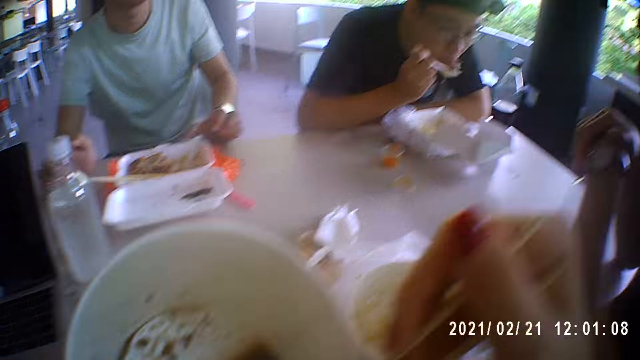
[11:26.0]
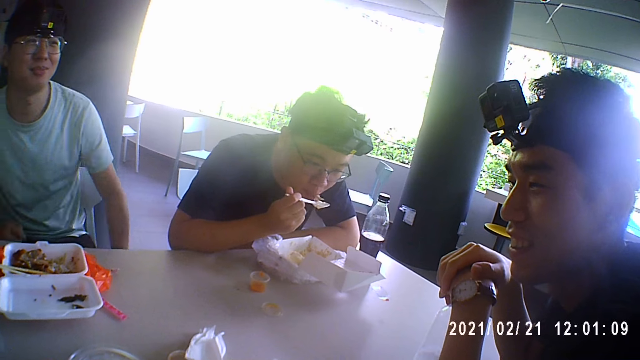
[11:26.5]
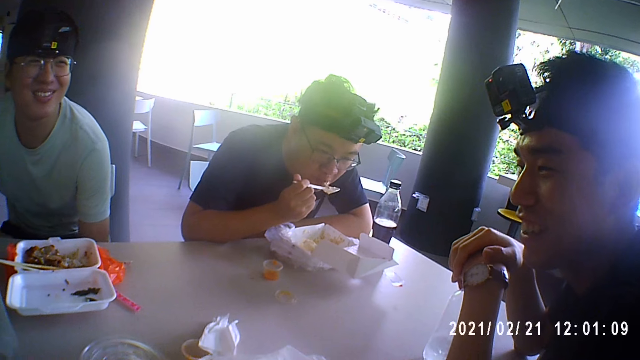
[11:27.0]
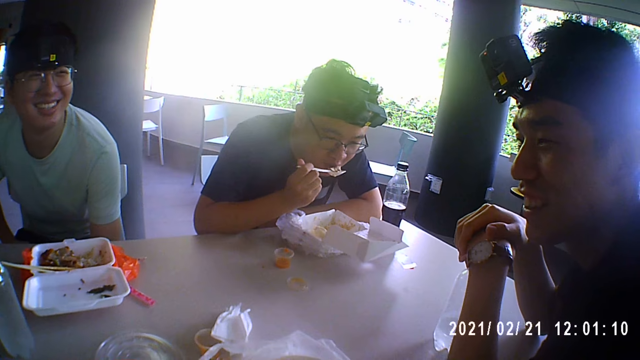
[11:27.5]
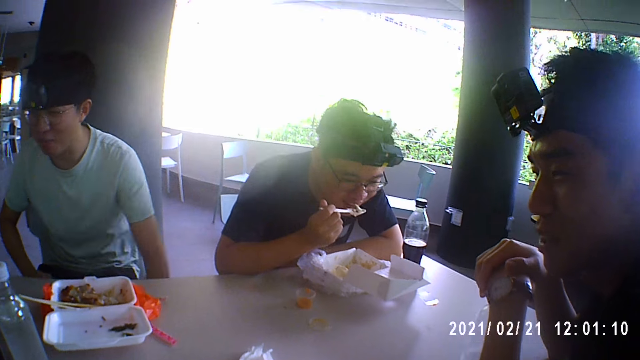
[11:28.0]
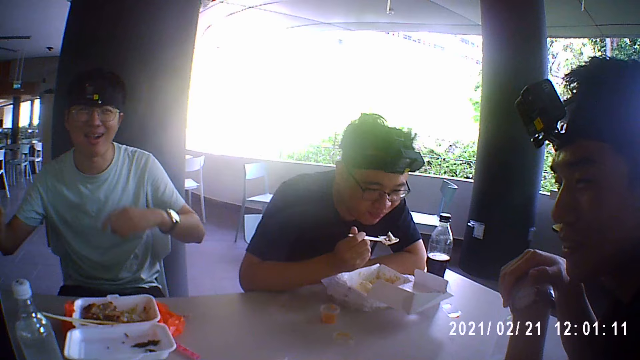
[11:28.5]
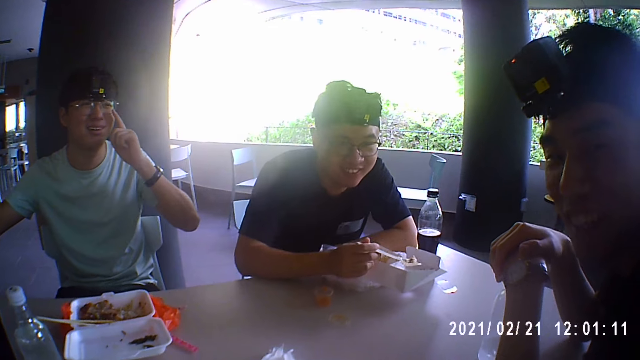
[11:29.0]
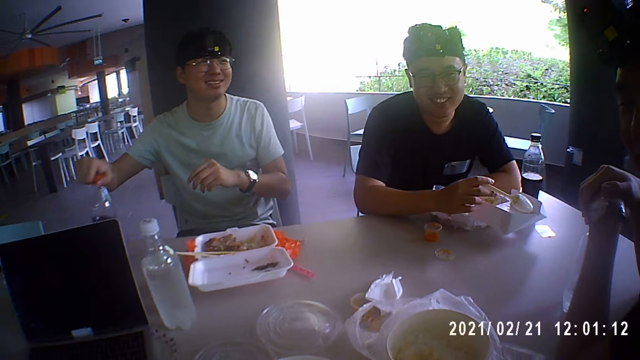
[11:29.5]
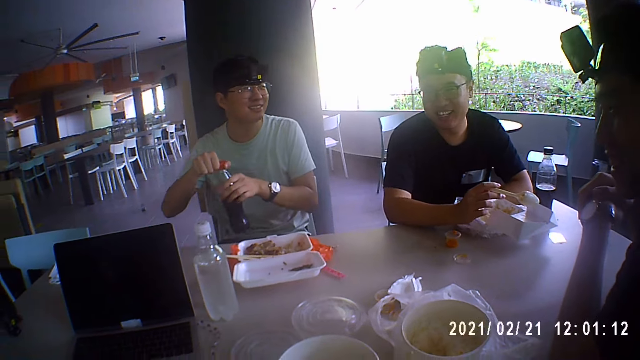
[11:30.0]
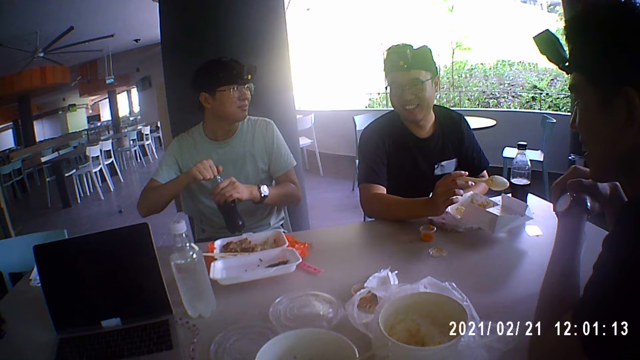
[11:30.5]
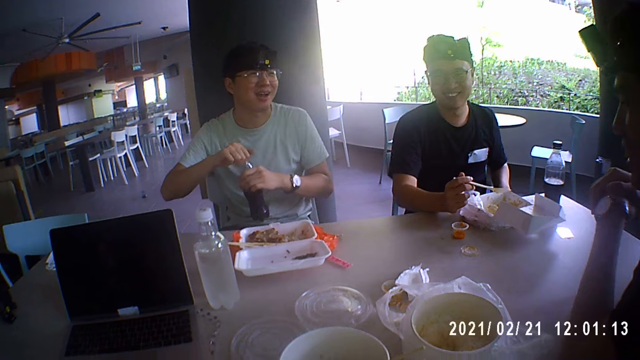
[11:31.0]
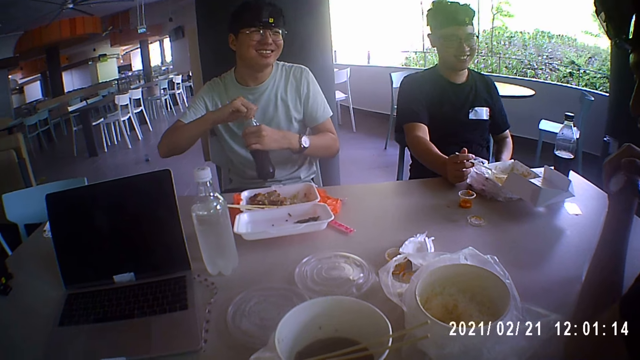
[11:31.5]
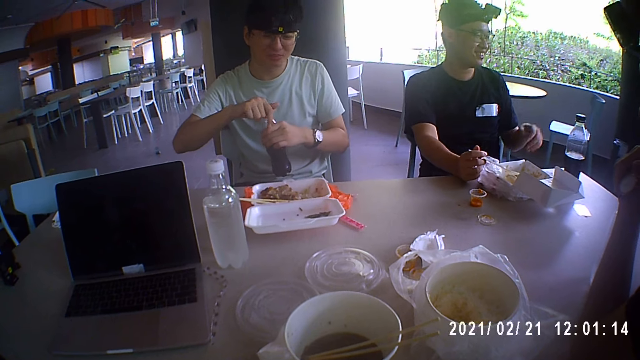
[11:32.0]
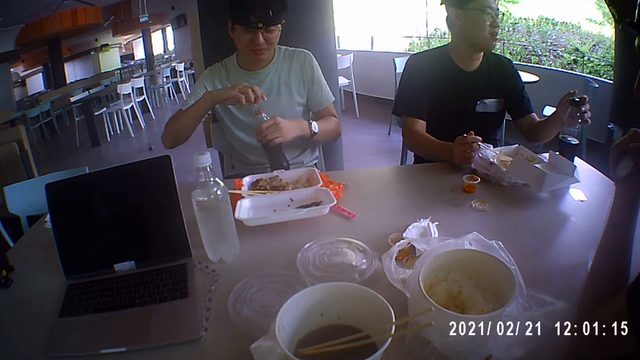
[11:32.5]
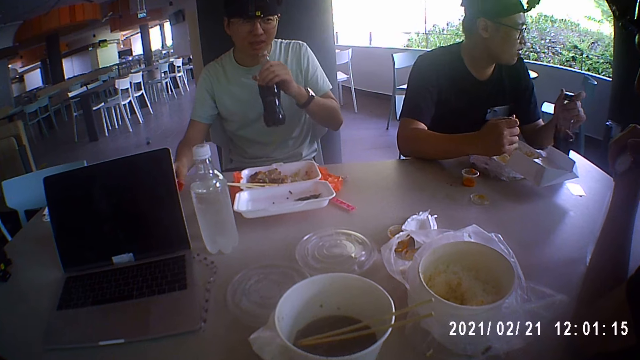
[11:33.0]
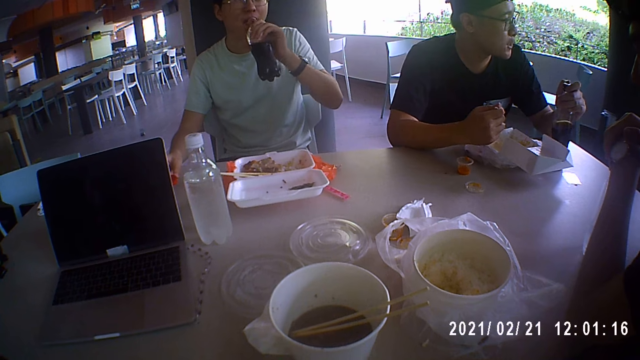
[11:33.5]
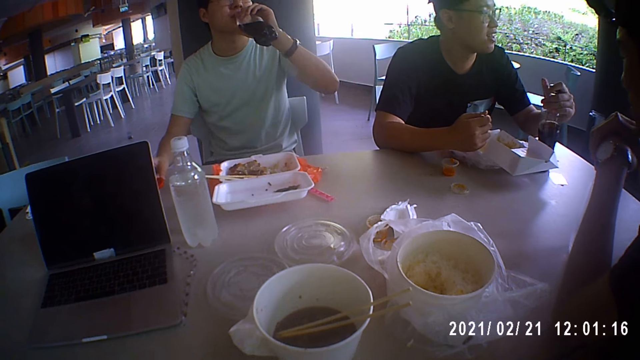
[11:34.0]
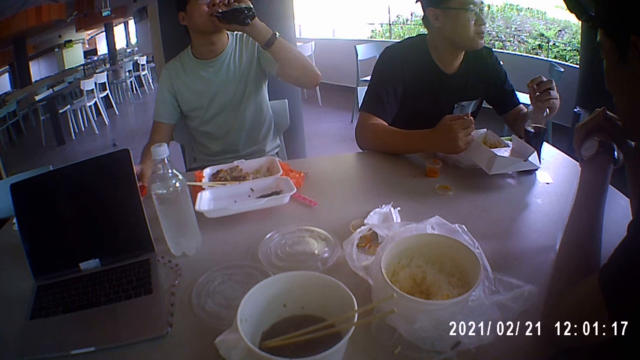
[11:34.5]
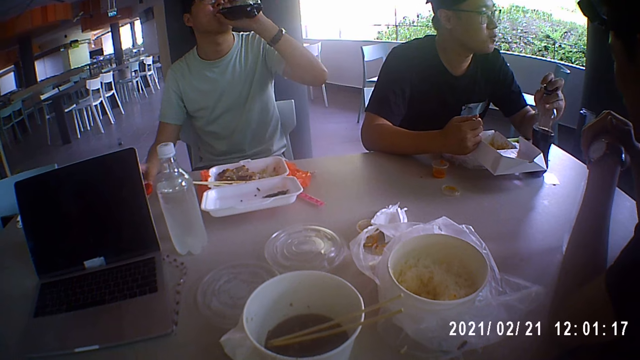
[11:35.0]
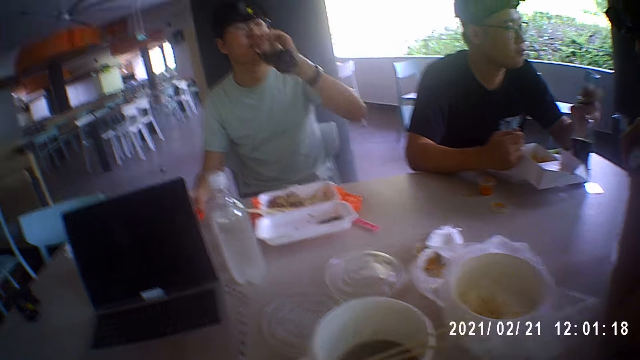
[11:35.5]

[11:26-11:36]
A man eats the food. Another man adjusts the pair of glasses on his face with his left hand. The first man drops the meat in the spoon in his right hand in the plate on the table. The other man picks the bottle of soda from the table with his right hand. The other man talks to the camera wearer. He holds the bottle of soda with both hands and opens the cap of the bottle of soda with his right hand. The first man holds the bottle of soda on the table with his left hand and opens the cap of the bottle of soda with his left hand. The other man drinks from the bottle of soda in his left hand.

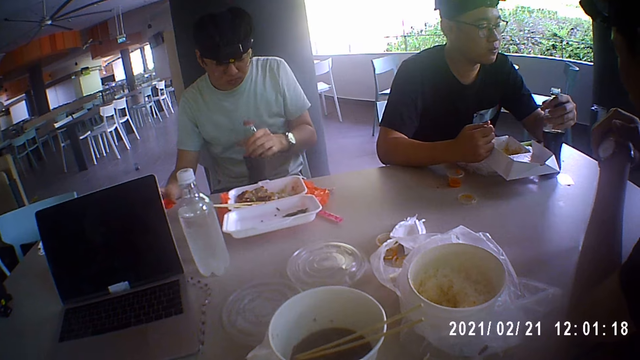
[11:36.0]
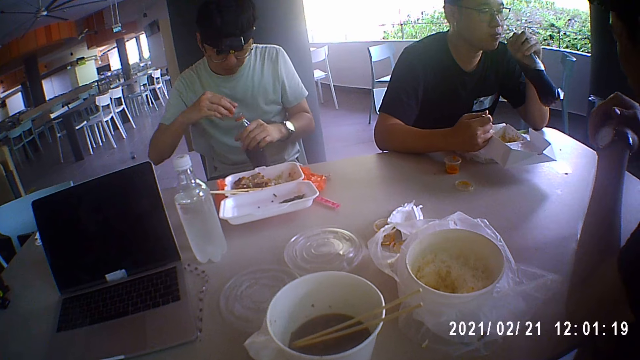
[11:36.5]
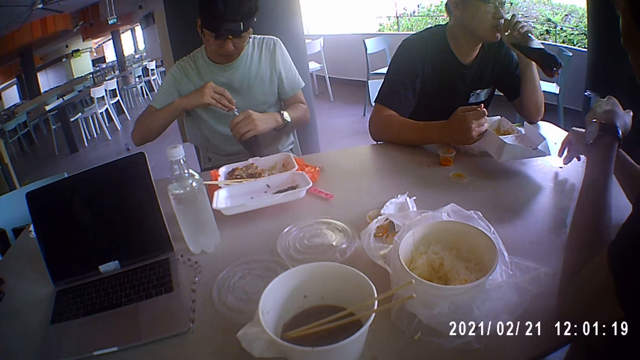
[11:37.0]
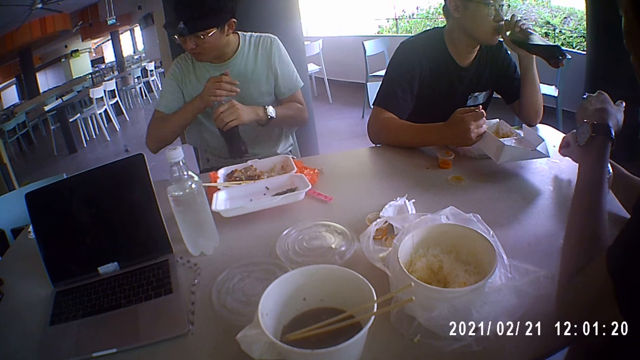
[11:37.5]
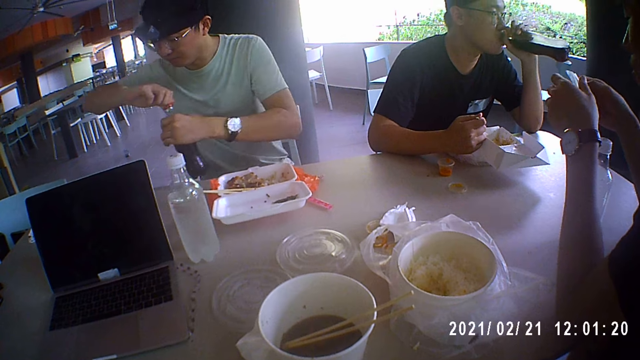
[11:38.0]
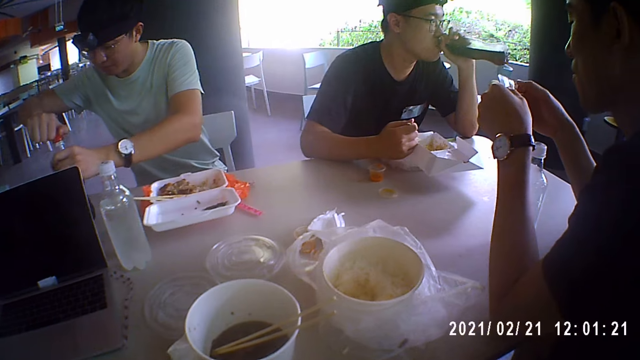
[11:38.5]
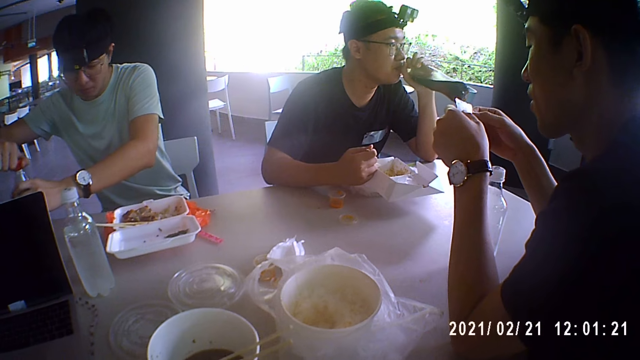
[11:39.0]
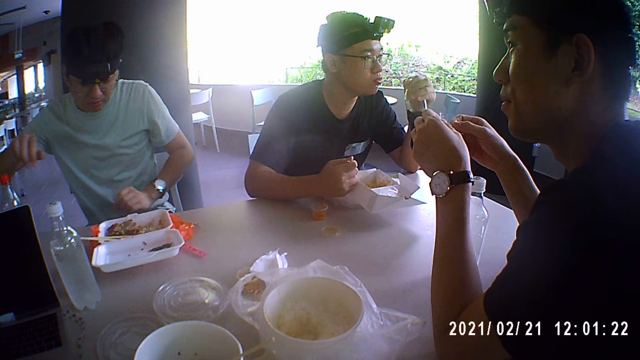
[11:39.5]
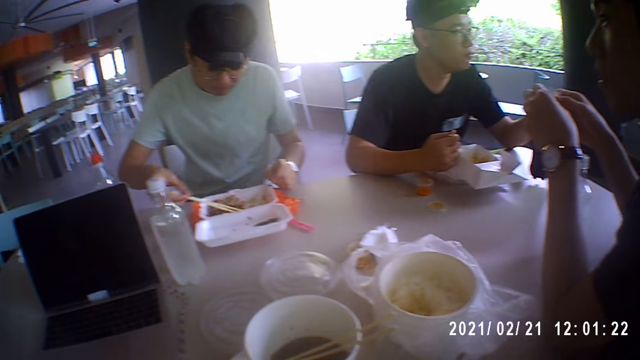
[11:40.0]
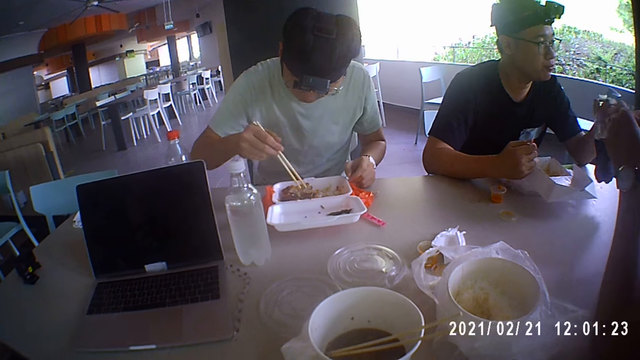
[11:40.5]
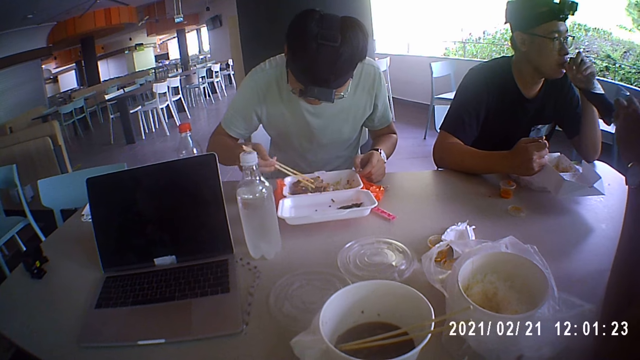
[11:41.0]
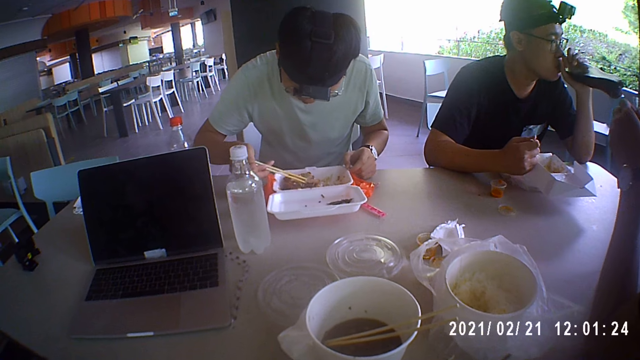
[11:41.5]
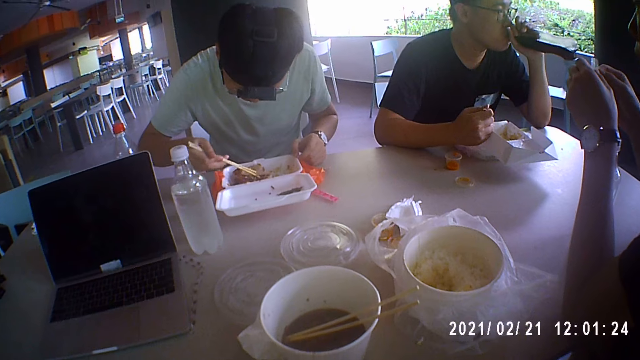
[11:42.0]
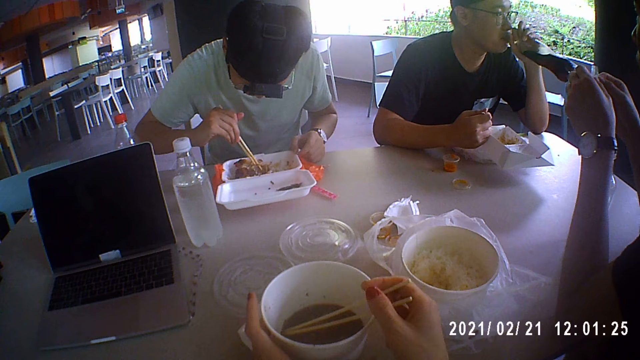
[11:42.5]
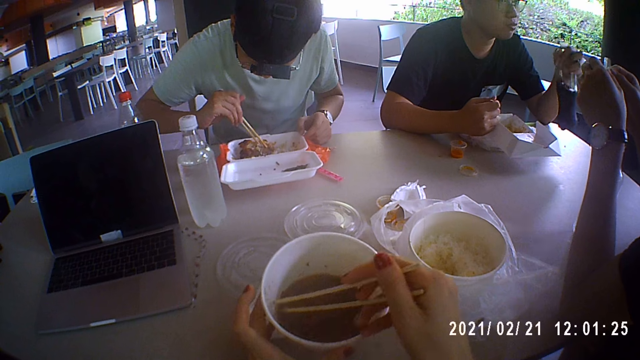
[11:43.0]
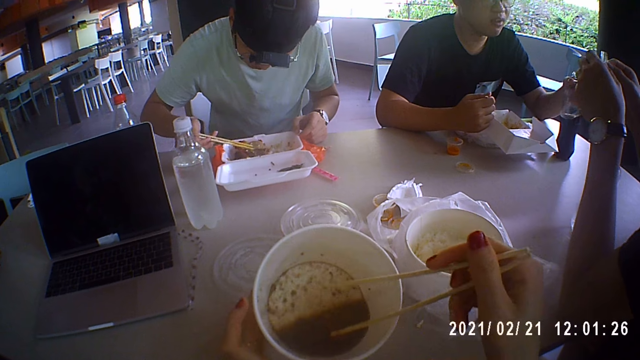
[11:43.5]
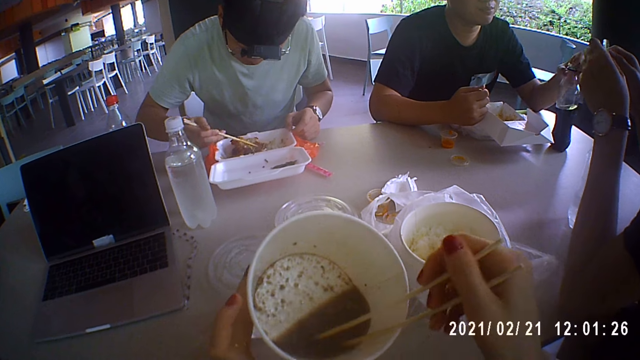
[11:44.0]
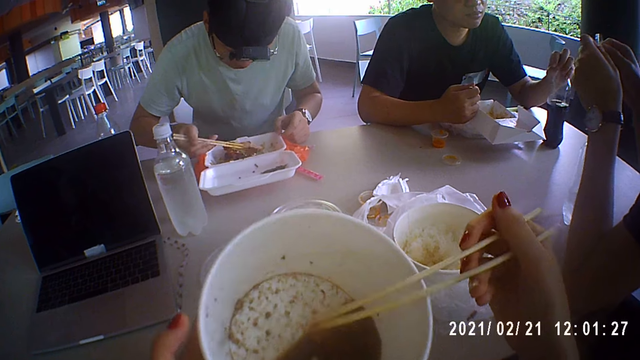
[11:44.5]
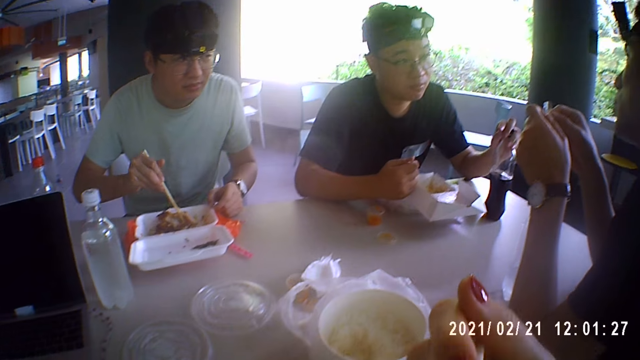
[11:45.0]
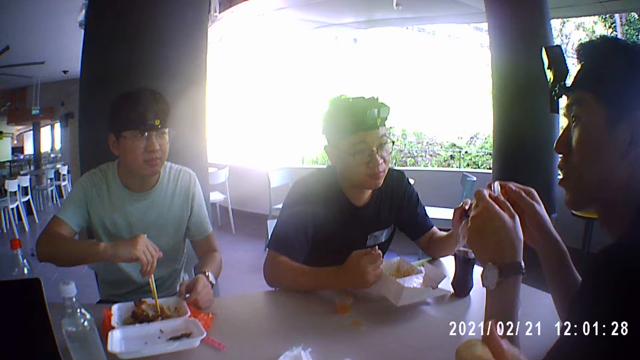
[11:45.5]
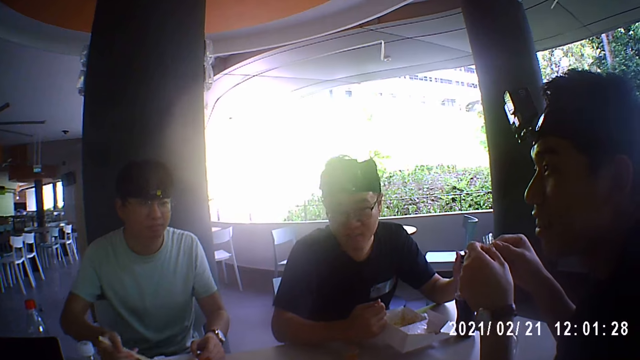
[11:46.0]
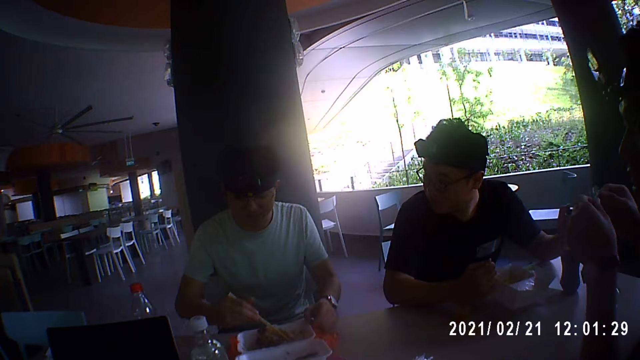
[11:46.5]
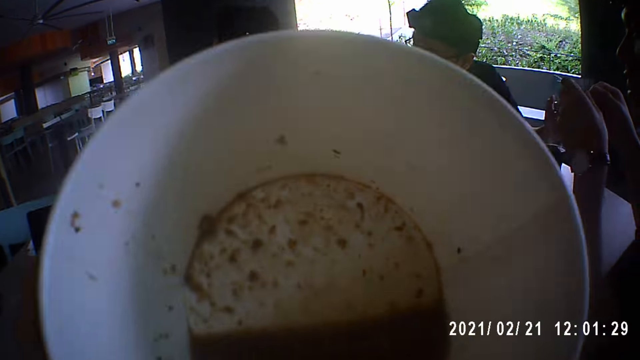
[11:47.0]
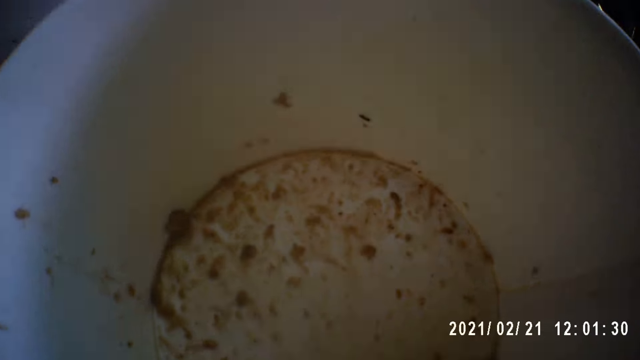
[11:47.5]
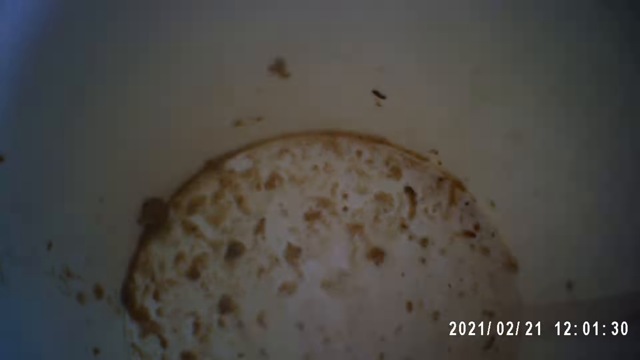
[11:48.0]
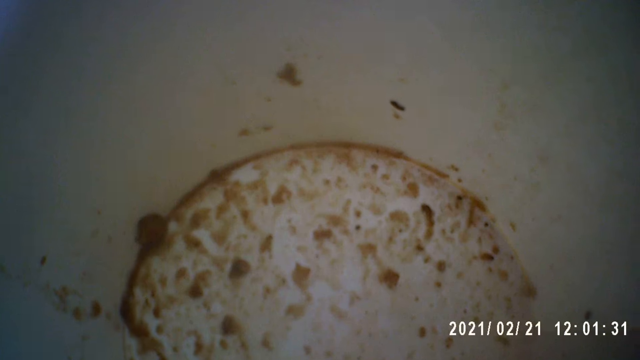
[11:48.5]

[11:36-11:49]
A man picks the bottle of soda from the table with his left hand and drinks from the bottle of soda in his left hand. Another man closes the bottle of soda in his left hand with the bottle cap in his right hand. A third man picks a piece of paper from the table with his right hand and holds the piece of paper with both hands. The second man places the bottle of soda in his hands on the table and picks the pair of chopsticks from the plate on the table with his right hand. The first man places the bottle of soda in his left hand on the table and drinks from the bottle of soda in his left hand. The second man moves the meat in the plate on the table with the pair of chopsticks in his right hand. The camera wearer picks the chopsticks from the plate of soup with her right hand. She picks the plate of soup from the table with her left hand. The first man places the bottle of soda in his left hand on the table and closes the bottle of soda on the table with the bottle cap in his left hand. The third man discusses with the second man, the first man and the camera wearer. The camera wearer drinks from the plate of soup in her left hand. She eats the food.
